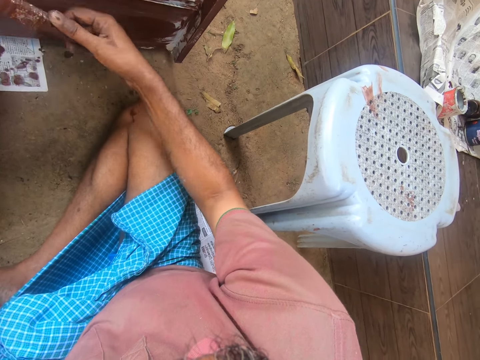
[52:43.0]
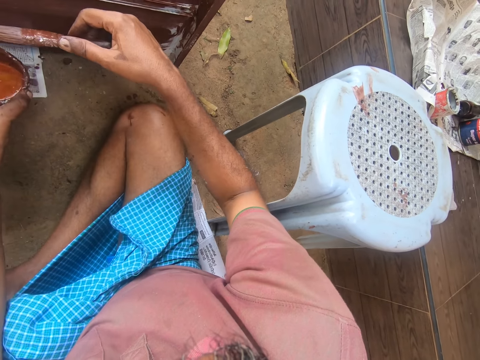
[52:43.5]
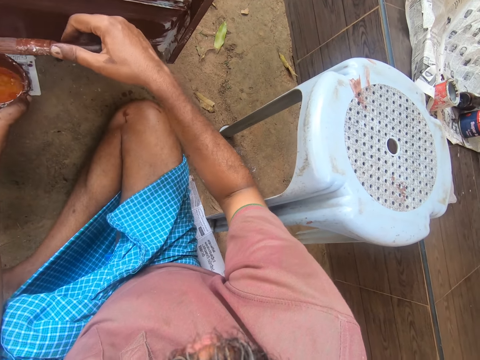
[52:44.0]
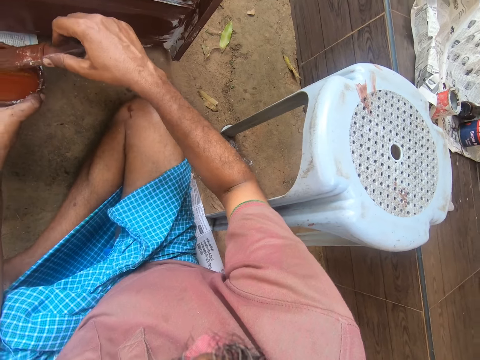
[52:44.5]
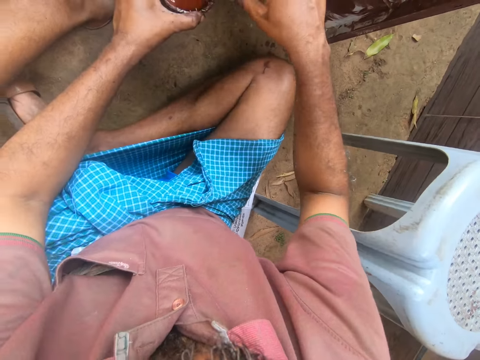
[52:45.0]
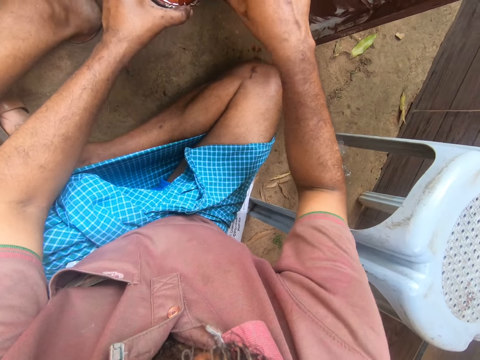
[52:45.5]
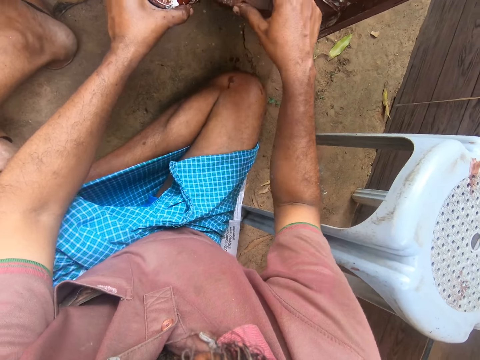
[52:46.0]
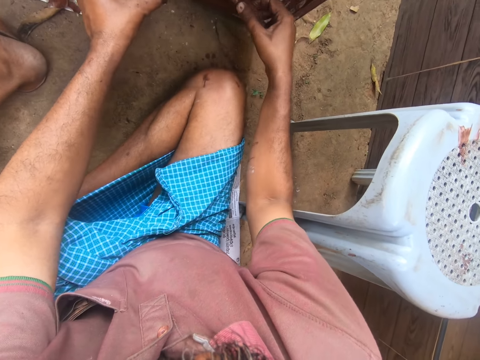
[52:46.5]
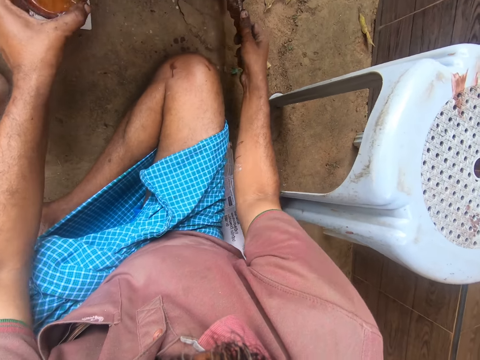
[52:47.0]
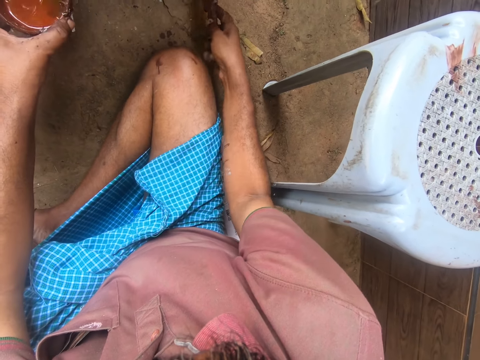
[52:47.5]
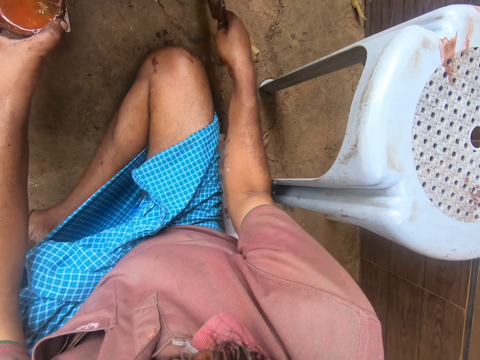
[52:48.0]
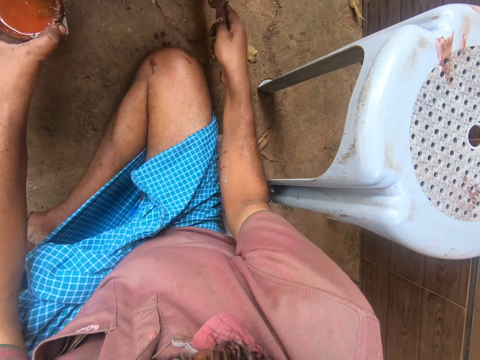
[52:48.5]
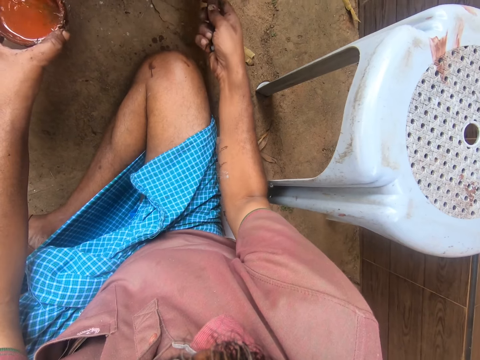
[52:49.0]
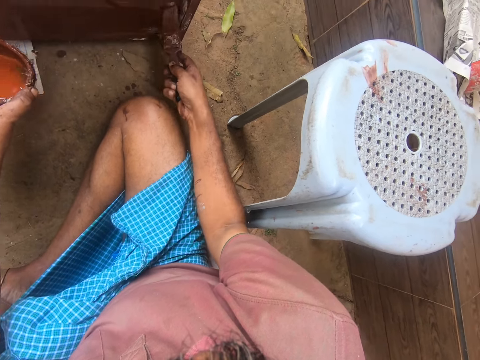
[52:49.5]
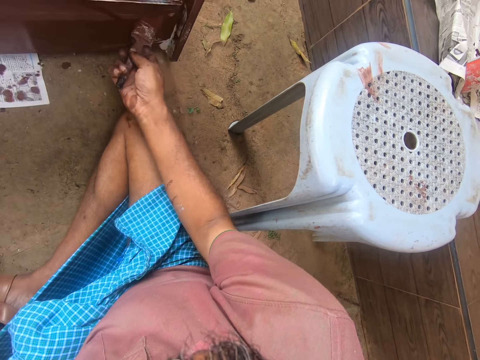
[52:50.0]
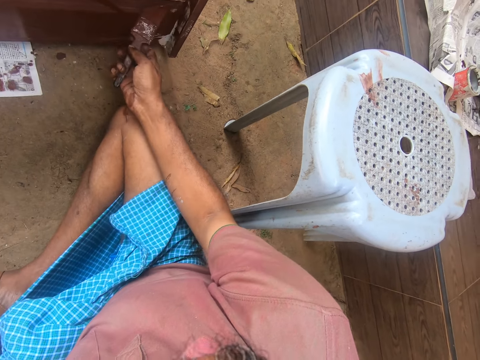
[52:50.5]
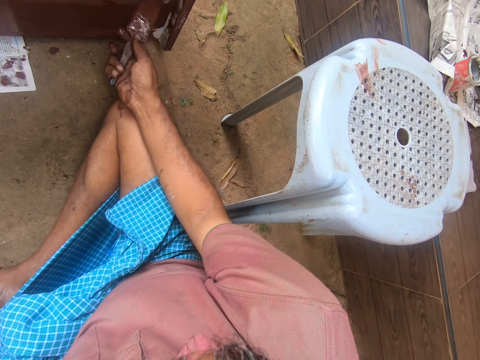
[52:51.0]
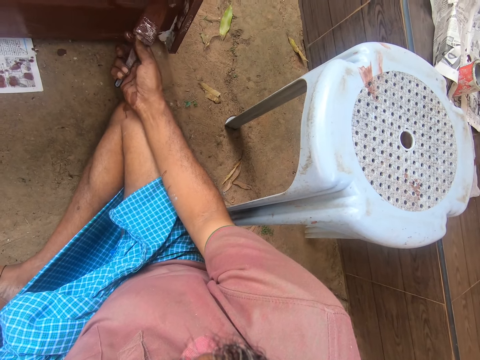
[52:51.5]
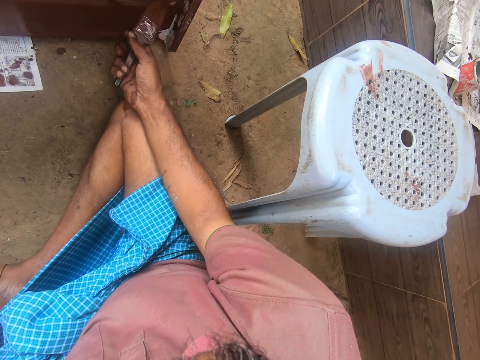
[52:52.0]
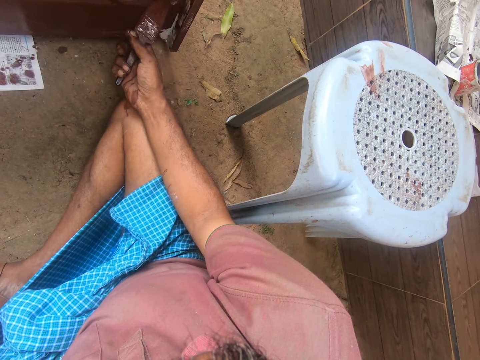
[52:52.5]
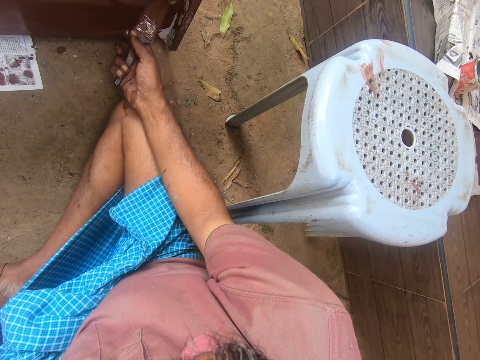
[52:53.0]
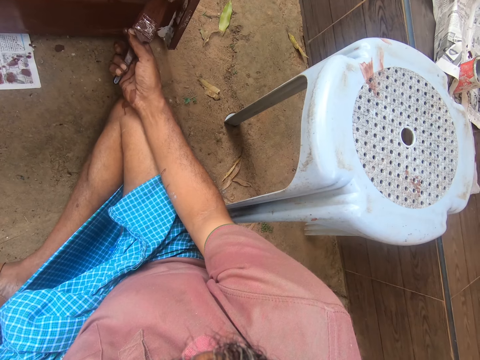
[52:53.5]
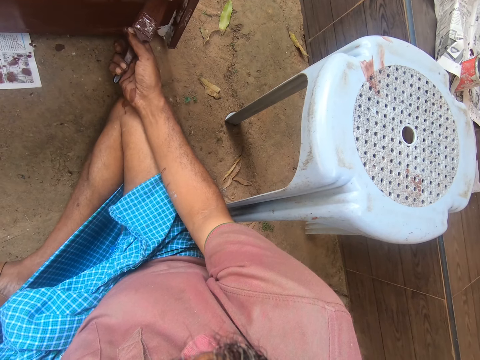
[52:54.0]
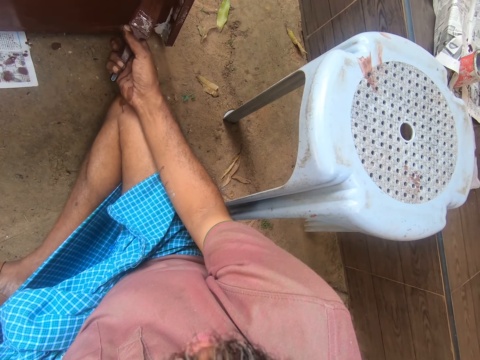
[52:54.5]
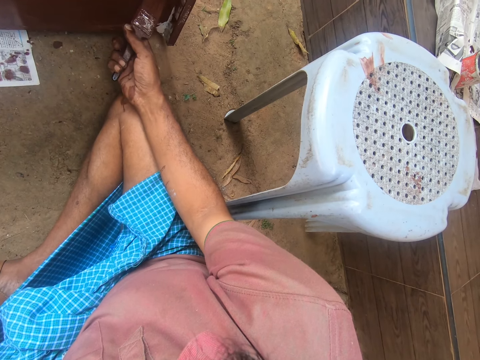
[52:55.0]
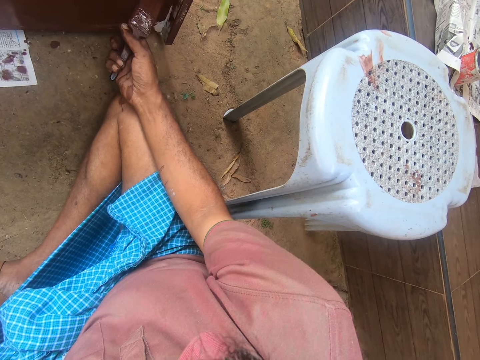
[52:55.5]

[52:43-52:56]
The camera wearer dips the brush into the paint. They remove the brush from the paint. They paint the drawer. They hold the brush.

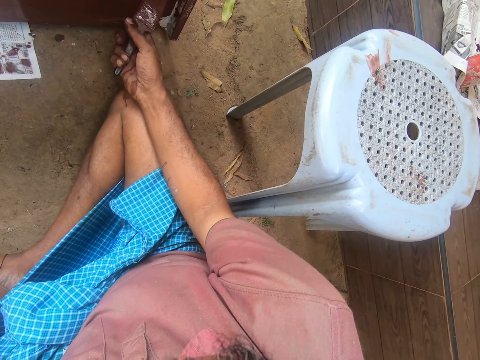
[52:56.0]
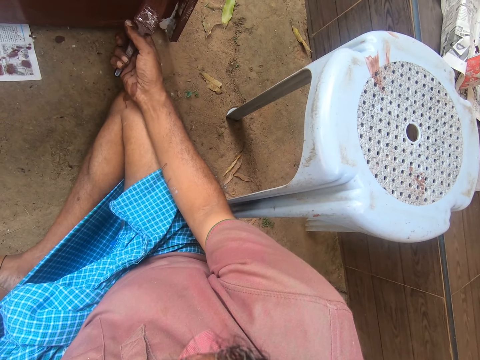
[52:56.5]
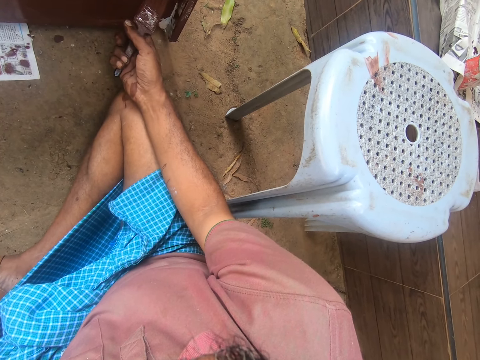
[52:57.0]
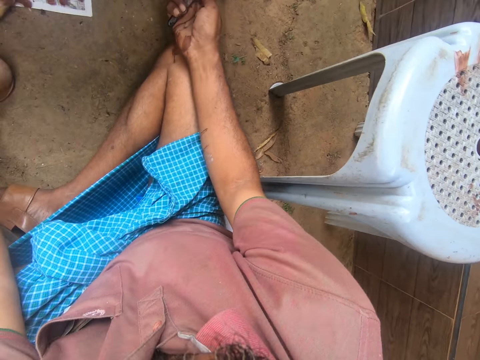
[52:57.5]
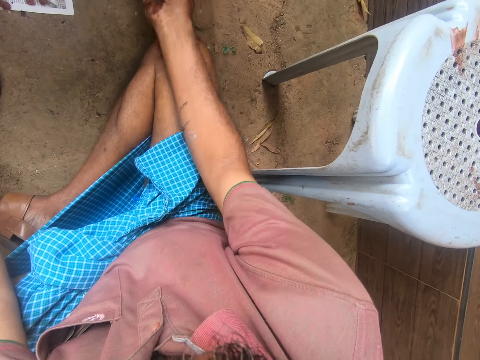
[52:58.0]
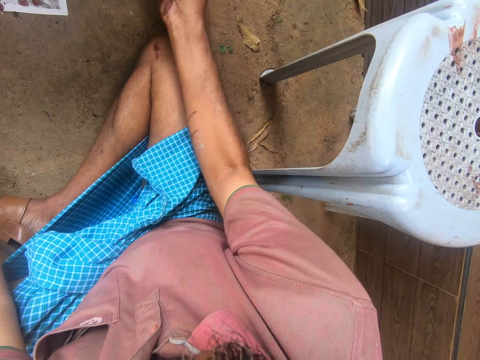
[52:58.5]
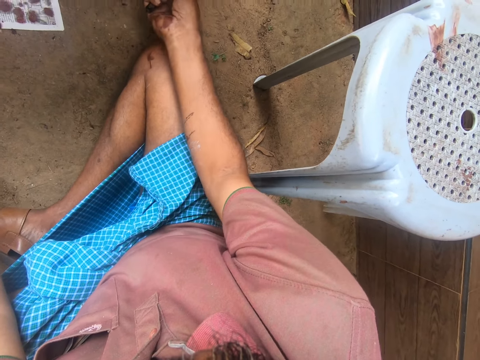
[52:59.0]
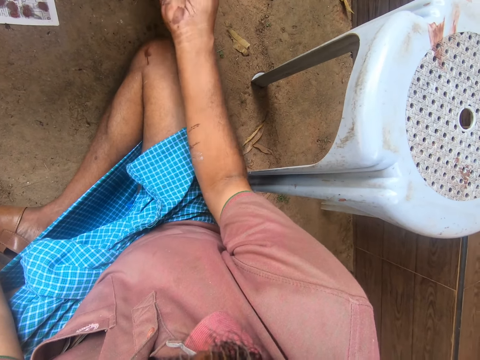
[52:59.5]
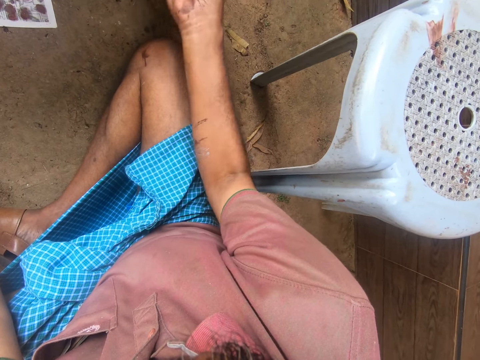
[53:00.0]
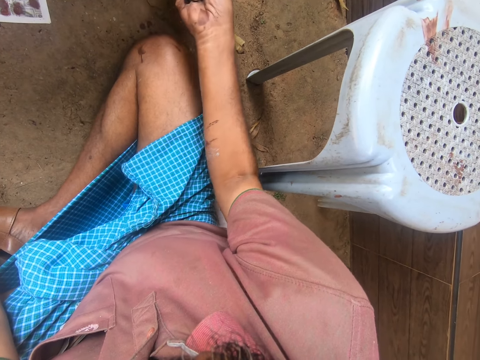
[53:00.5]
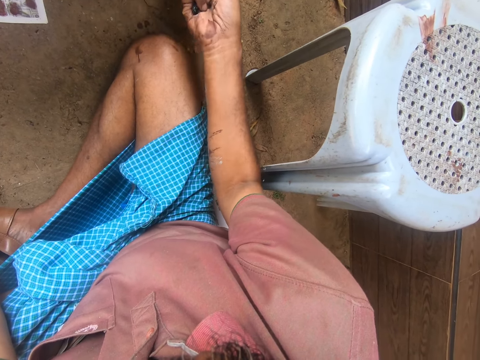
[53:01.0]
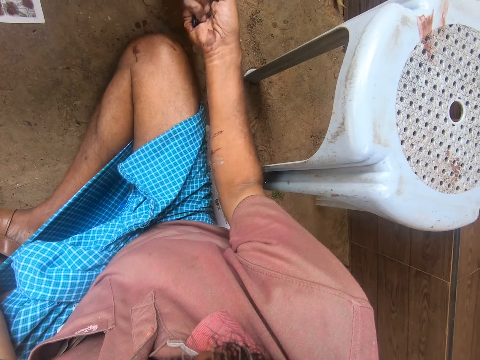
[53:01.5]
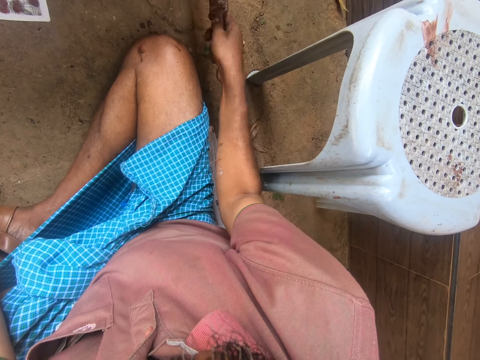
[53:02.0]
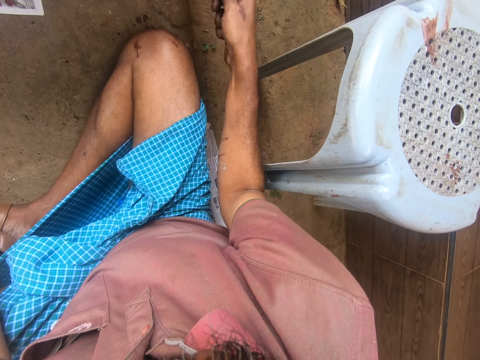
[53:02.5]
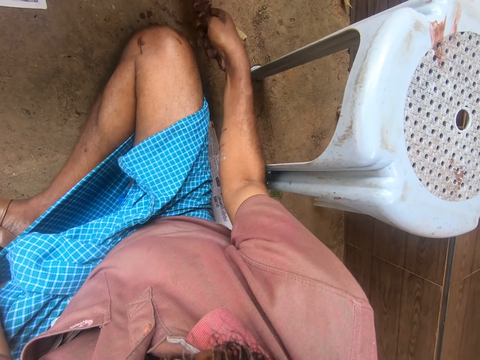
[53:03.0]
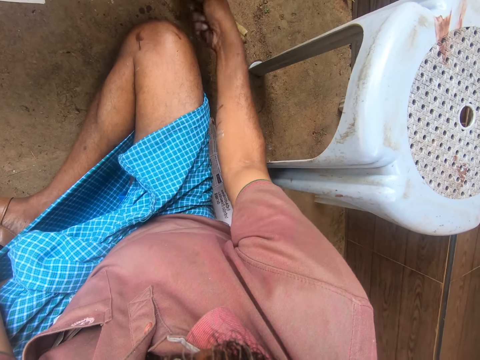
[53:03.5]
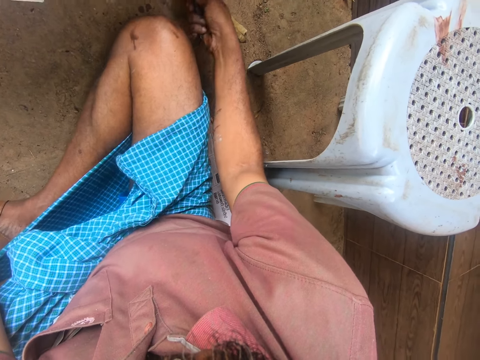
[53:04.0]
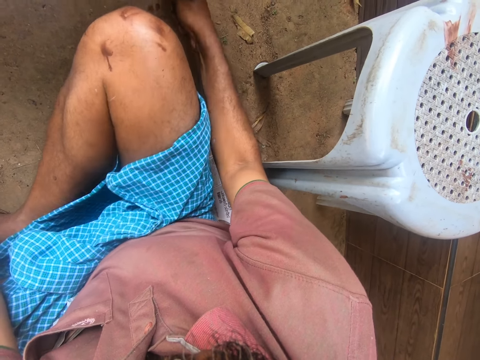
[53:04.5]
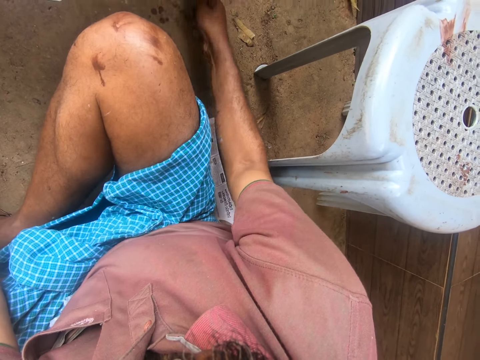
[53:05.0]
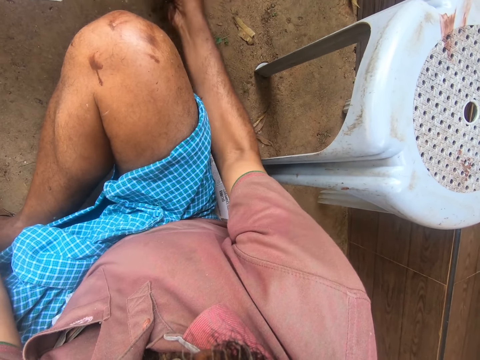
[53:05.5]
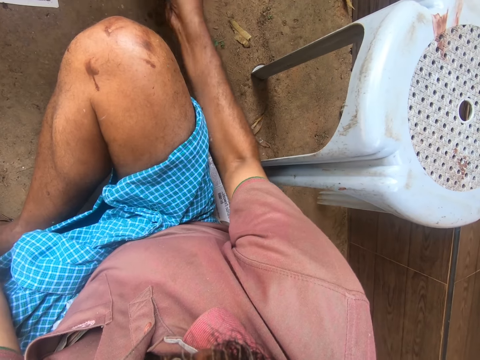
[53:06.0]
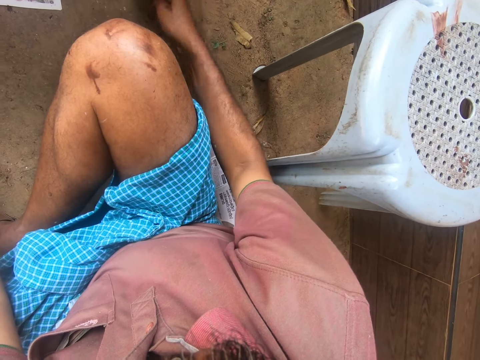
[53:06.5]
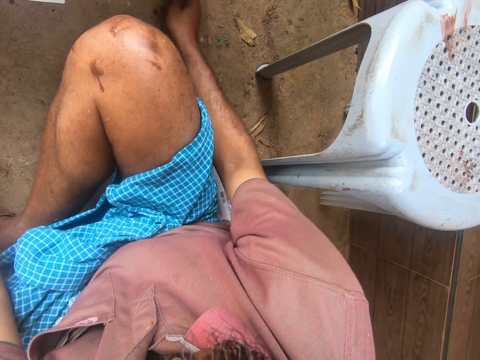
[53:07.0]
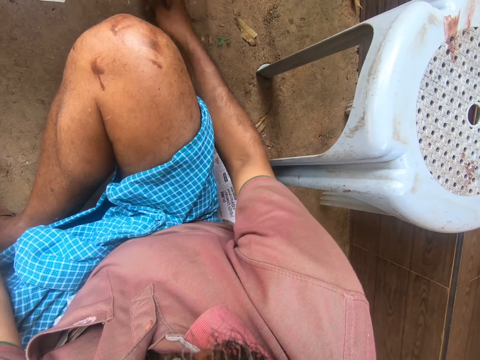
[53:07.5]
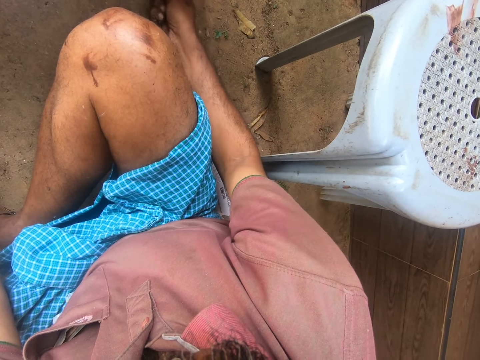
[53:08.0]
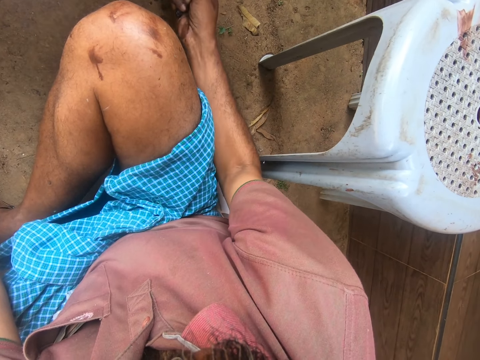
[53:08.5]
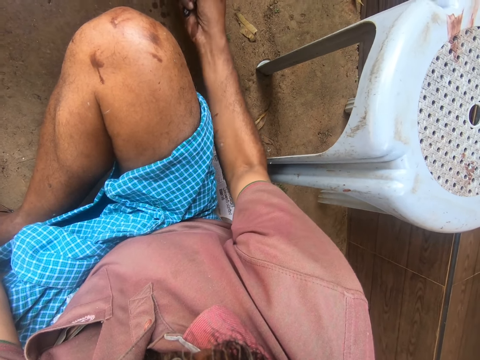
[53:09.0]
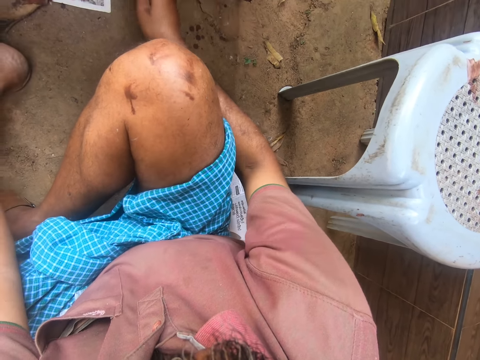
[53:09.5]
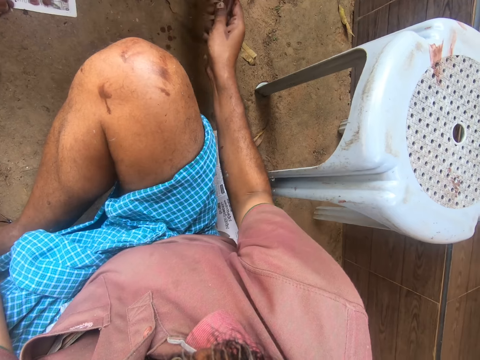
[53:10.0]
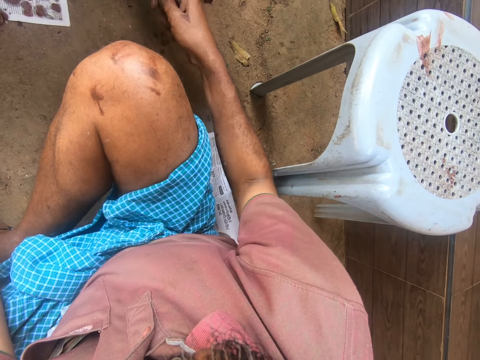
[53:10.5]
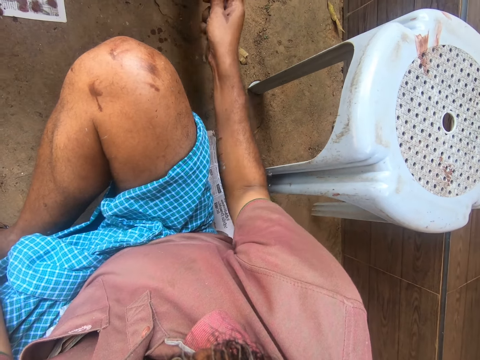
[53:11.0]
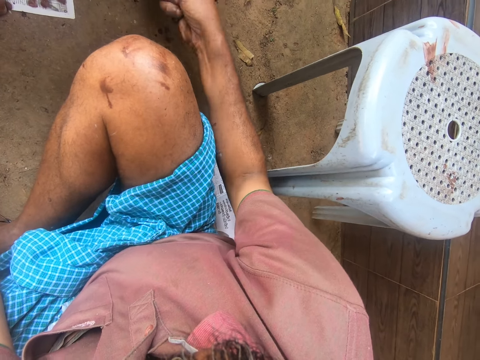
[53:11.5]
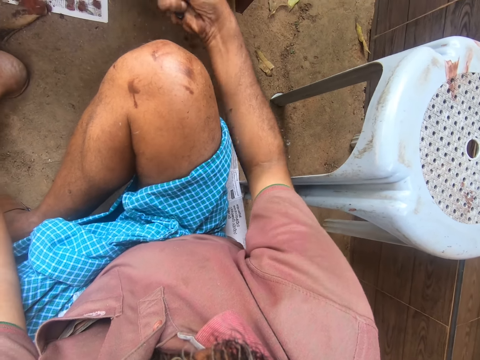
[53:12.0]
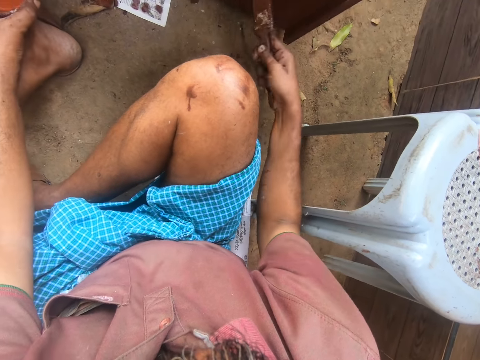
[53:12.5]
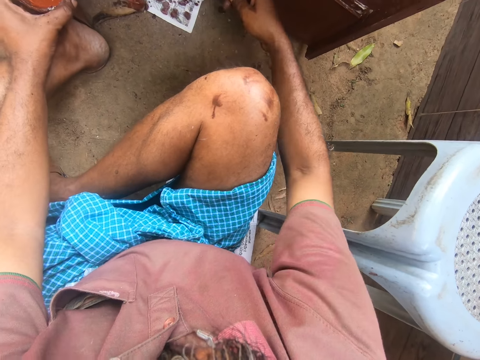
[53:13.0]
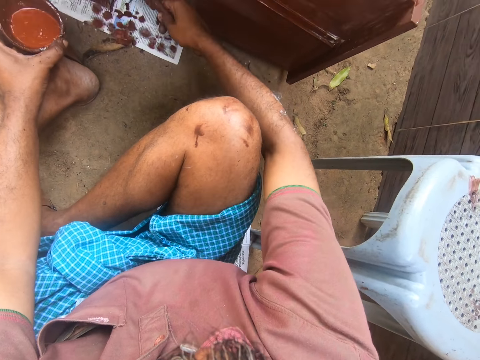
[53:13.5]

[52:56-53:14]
The camera wearer paints the drawer.
